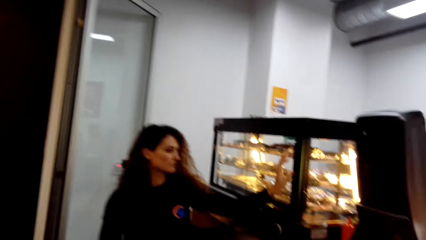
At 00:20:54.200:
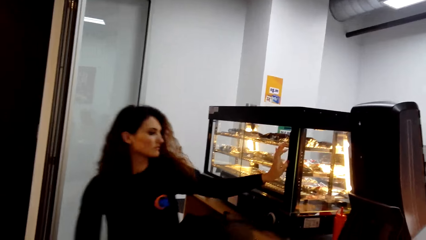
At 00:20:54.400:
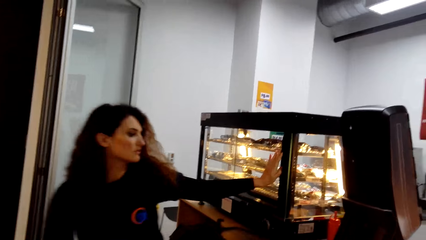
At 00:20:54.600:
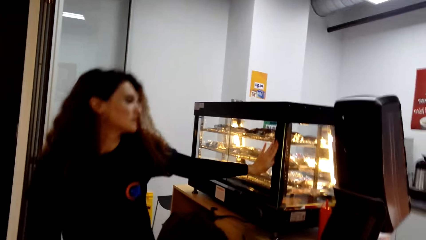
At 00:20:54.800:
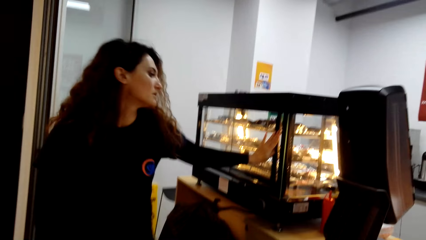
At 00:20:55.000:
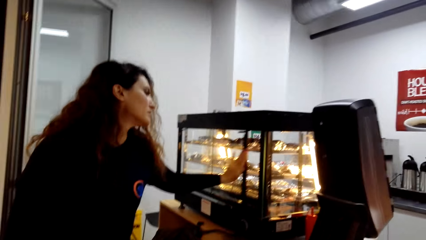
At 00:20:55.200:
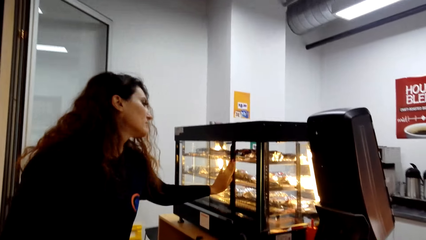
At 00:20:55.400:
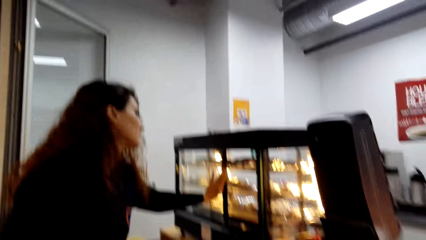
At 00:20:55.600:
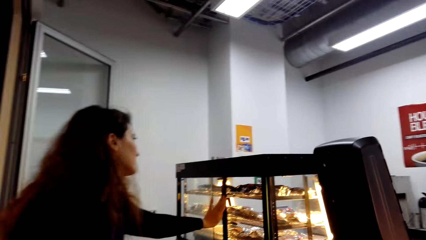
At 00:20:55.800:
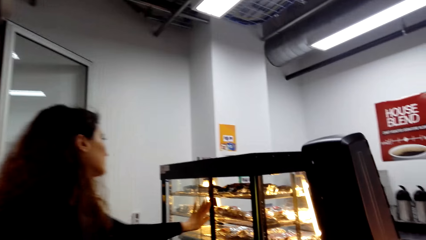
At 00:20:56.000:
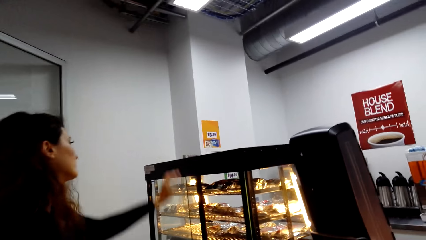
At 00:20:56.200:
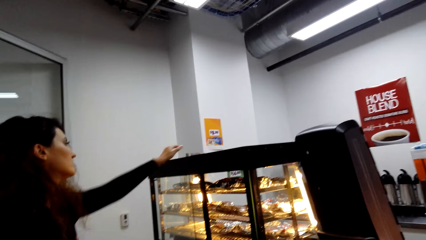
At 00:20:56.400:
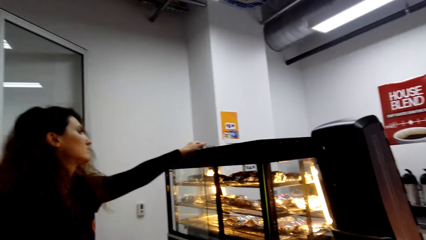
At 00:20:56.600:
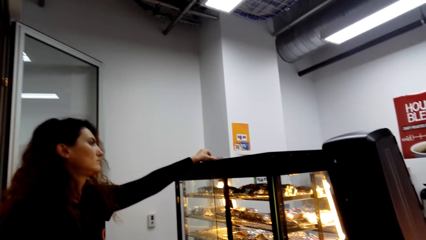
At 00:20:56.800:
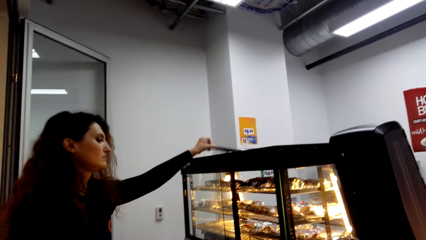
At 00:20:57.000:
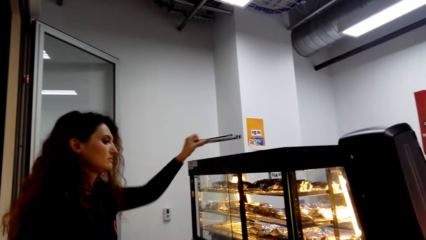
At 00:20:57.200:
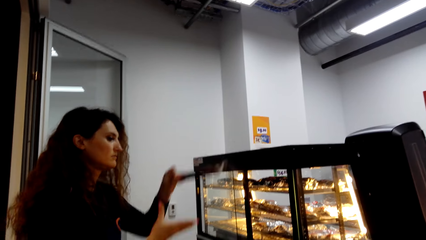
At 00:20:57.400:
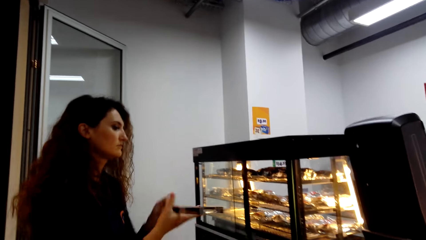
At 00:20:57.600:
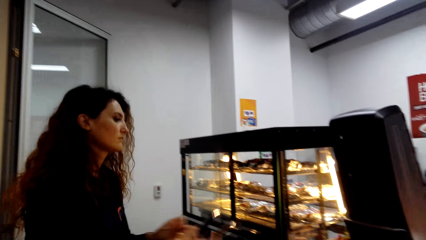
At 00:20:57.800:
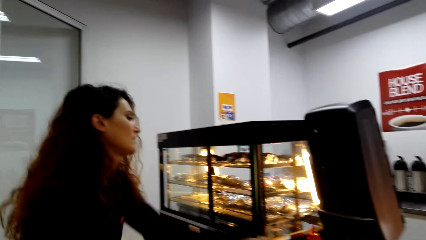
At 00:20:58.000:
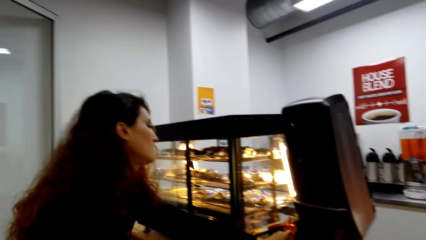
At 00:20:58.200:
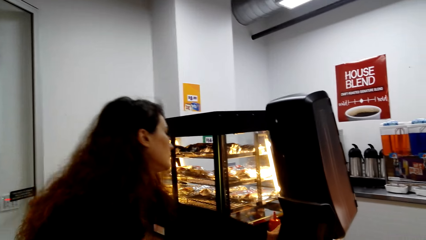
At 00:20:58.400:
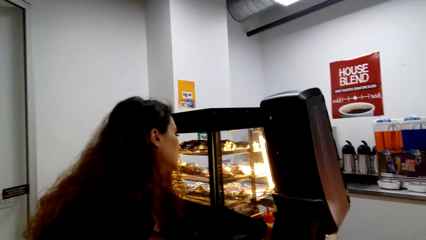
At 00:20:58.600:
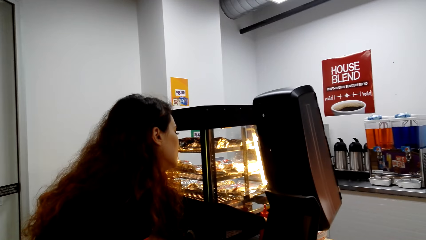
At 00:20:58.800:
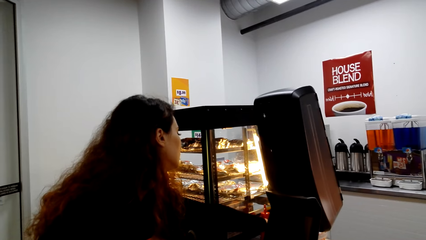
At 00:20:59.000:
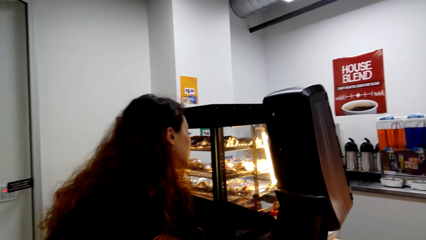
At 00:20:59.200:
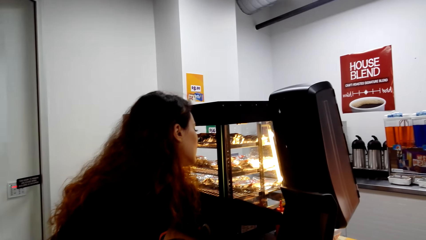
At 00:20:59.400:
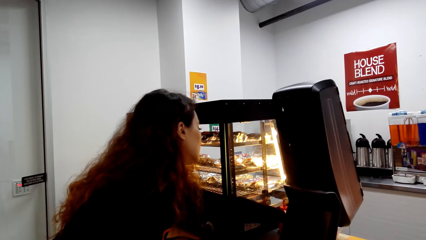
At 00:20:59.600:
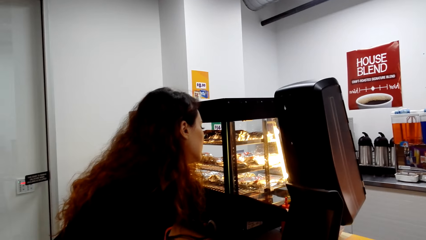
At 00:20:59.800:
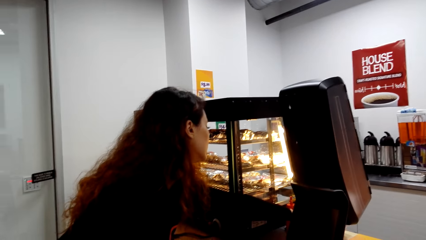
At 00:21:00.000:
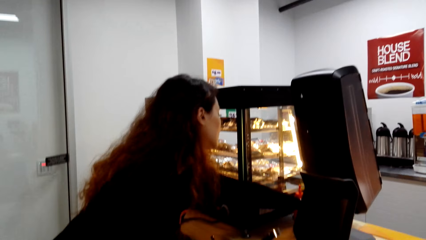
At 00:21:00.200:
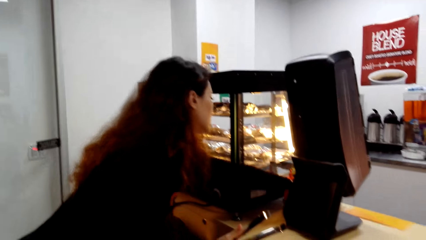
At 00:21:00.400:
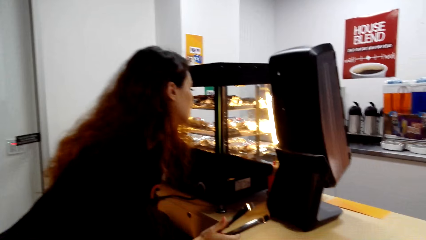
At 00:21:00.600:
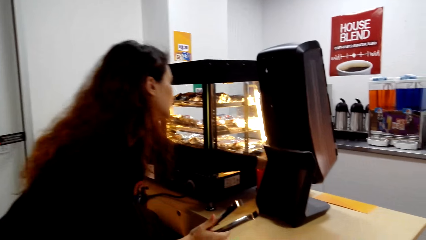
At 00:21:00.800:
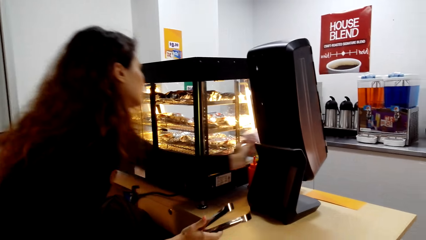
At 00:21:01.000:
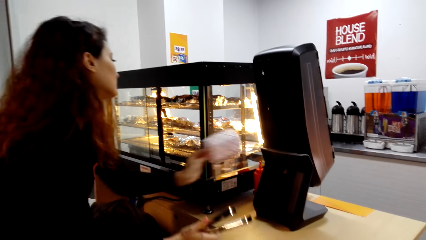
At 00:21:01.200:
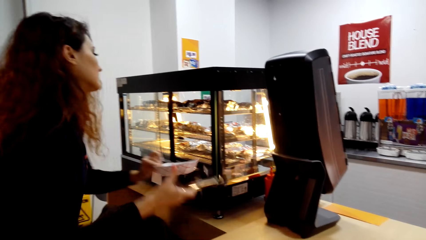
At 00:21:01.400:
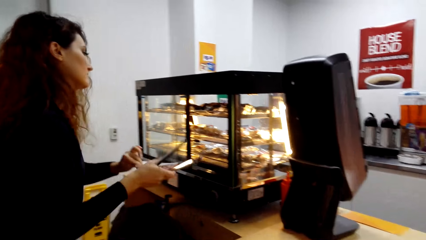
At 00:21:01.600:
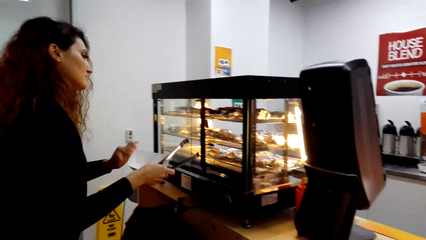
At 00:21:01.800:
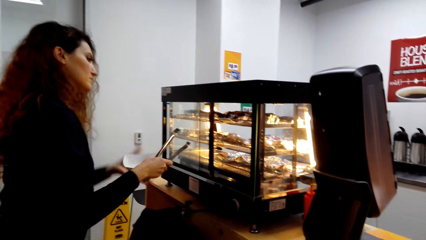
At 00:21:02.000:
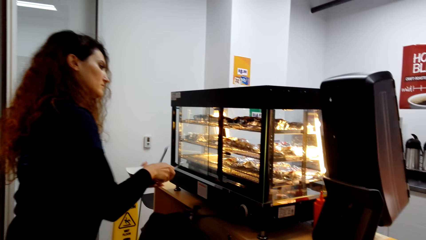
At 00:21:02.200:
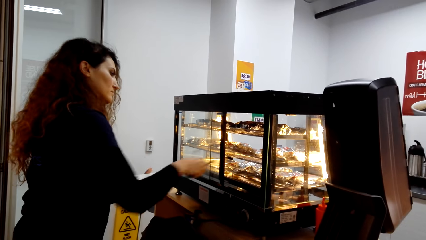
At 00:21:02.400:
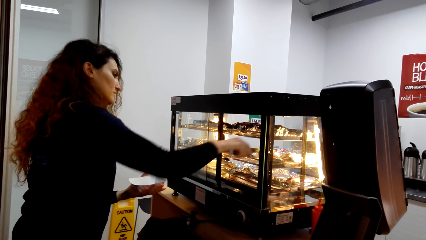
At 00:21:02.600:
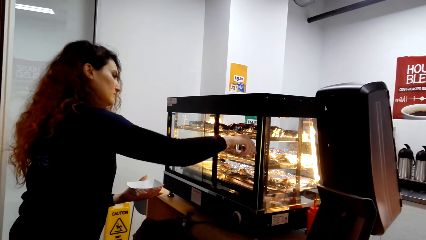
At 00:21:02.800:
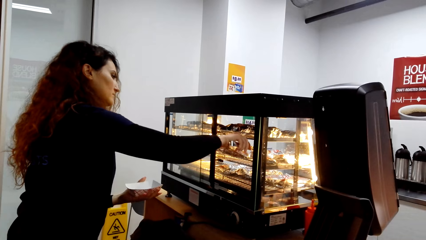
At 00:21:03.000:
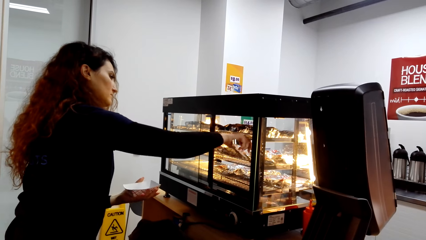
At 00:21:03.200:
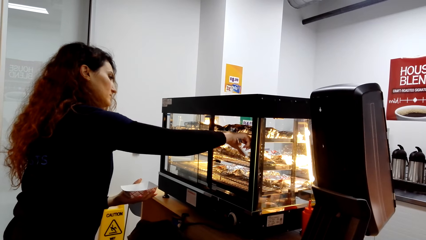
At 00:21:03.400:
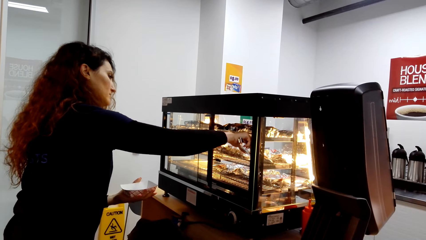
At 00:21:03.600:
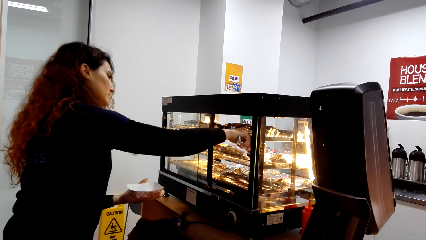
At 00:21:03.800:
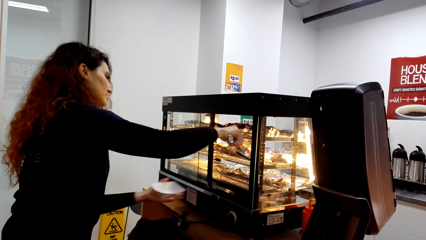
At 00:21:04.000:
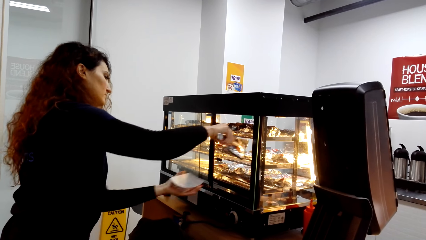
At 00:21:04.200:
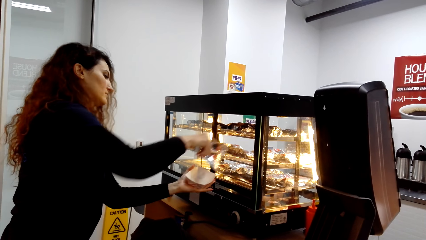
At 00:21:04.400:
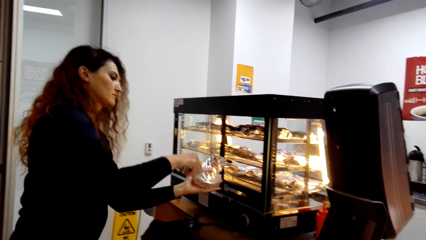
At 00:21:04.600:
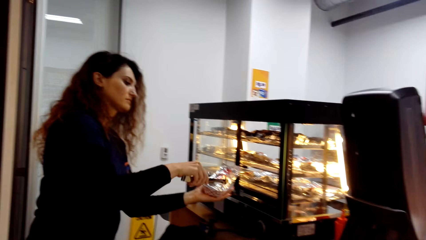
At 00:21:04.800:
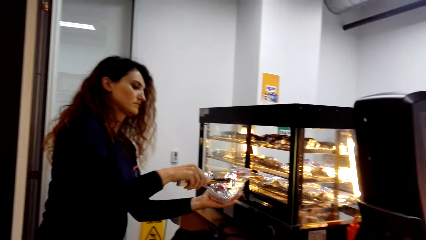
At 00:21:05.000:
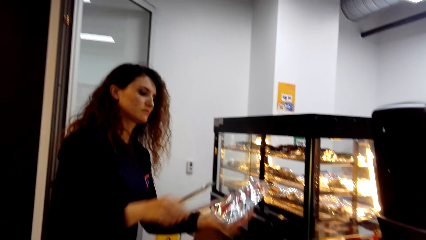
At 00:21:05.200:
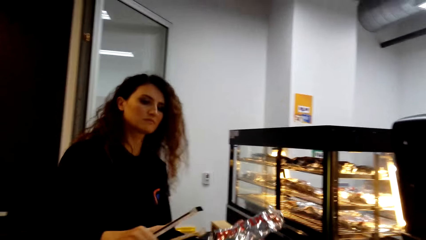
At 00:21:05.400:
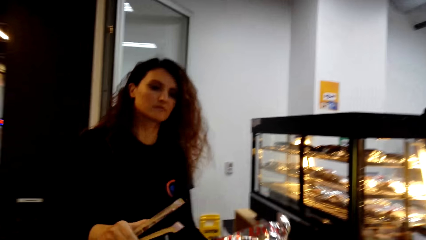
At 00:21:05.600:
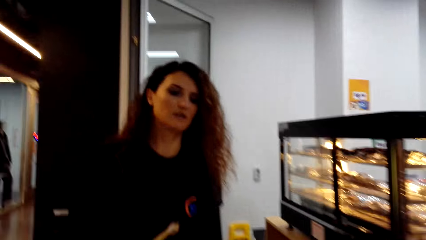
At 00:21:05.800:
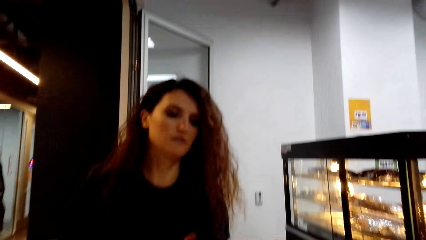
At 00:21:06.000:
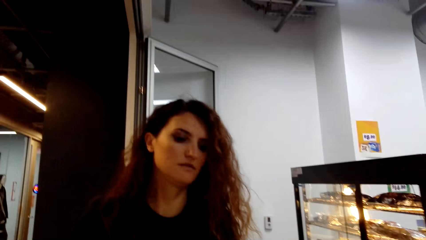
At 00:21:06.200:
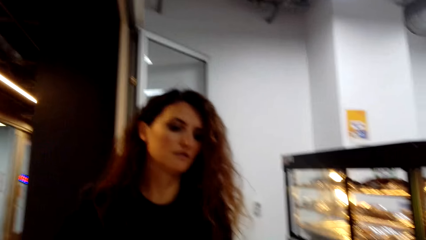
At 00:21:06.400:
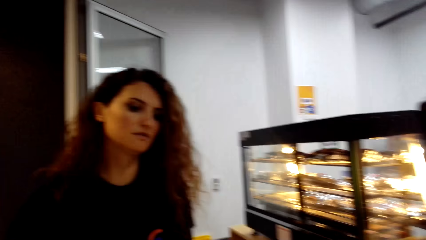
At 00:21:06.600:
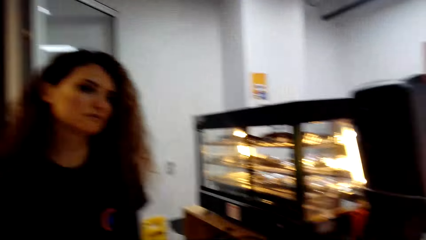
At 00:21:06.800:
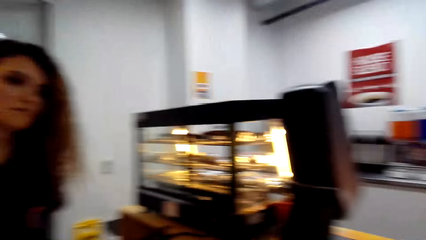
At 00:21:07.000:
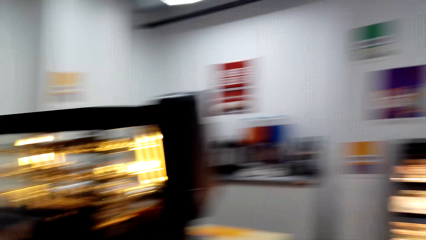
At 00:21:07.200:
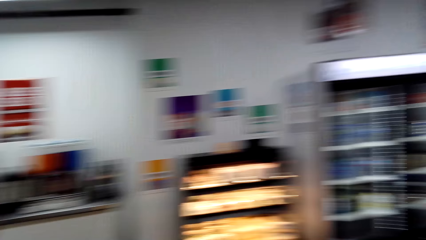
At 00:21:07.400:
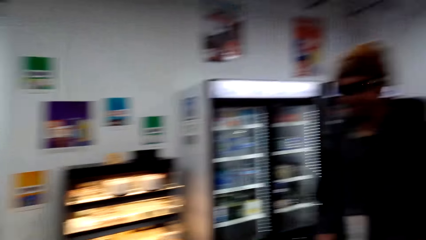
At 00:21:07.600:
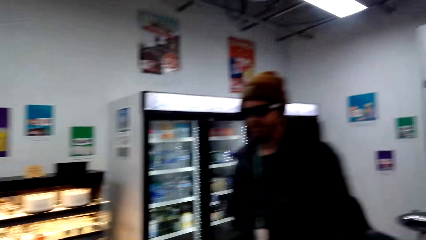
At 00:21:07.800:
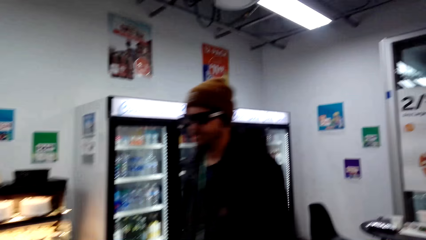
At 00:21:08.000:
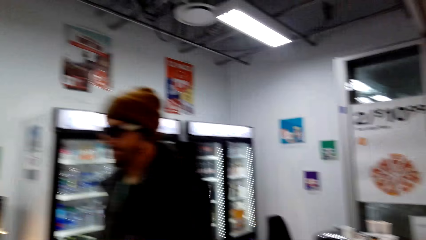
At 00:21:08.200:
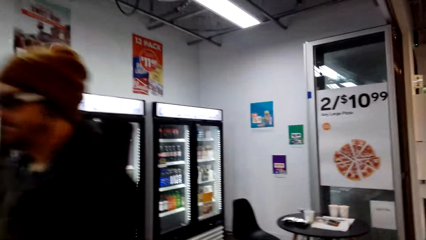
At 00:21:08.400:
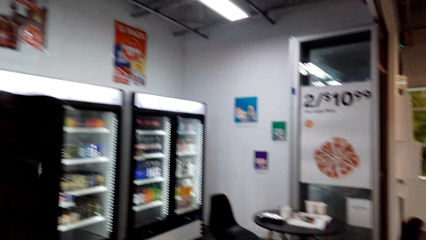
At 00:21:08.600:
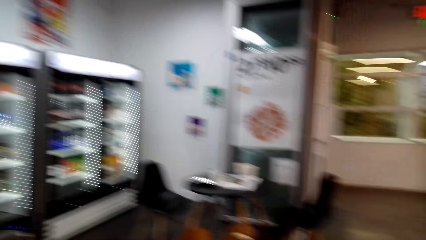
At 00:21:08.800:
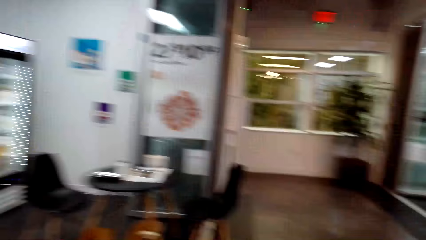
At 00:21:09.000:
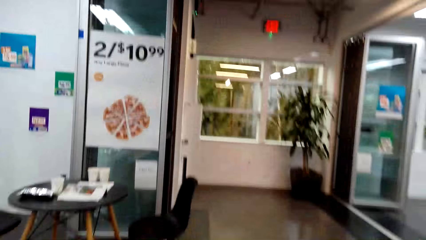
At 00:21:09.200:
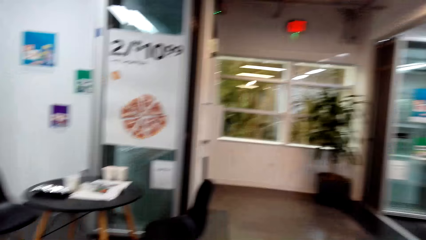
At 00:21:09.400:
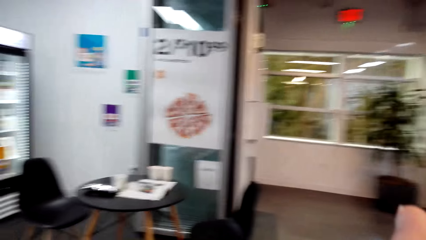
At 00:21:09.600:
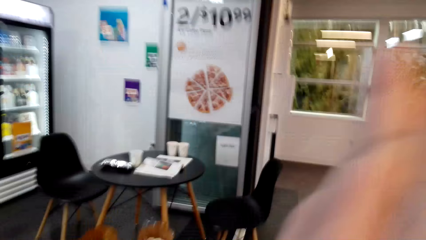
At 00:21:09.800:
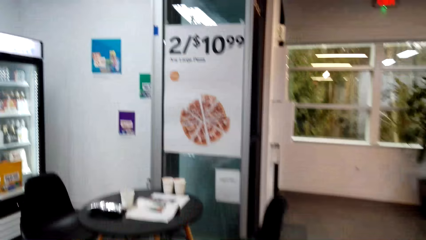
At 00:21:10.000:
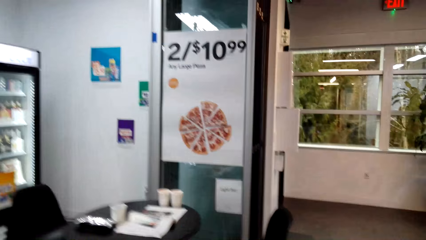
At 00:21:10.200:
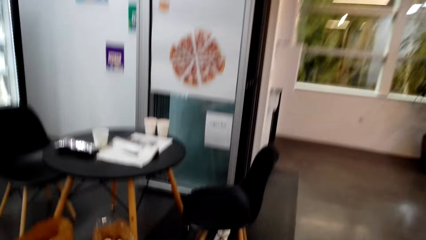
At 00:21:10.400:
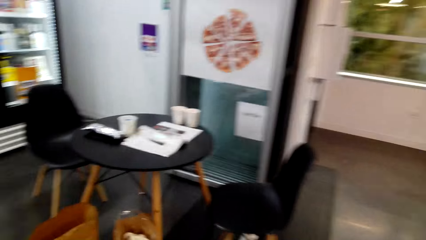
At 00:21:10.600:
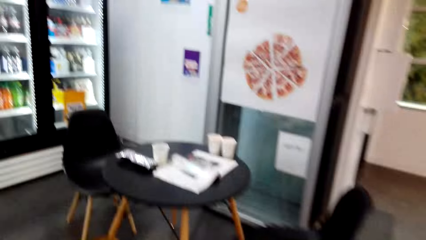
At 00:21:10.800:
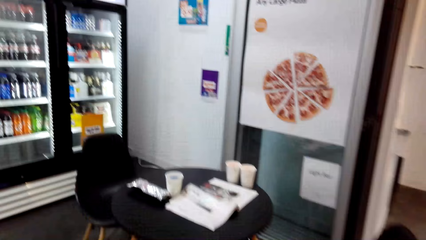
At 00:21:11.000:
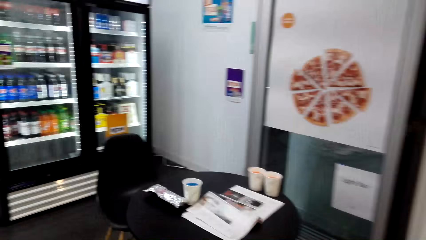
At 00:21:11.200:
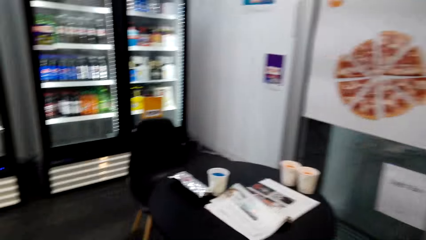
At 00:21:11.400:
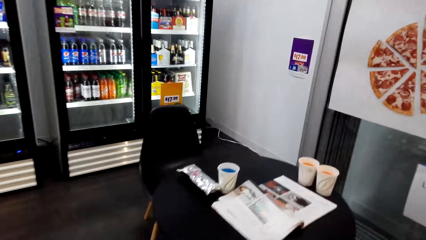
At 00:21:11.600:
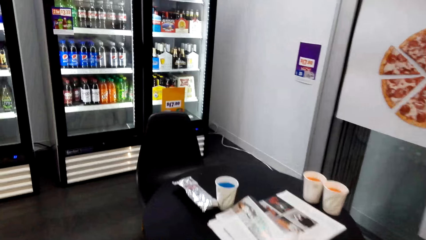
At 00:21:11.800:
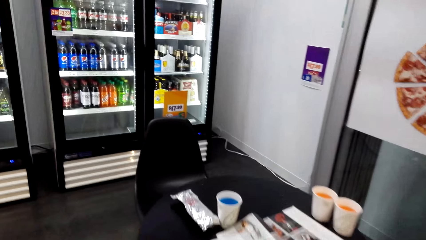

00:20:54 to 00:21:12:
A girl opens the display chiller. The girl picks up salad tongs and picks up a wrapping paper. The girl picks up something from the display chiller. The girl puts wrapped food on a plate. The girl gives the wrapped food to the camera wearer. The camera wearer walks in the shop.
